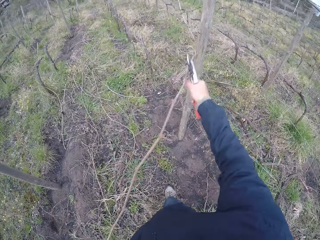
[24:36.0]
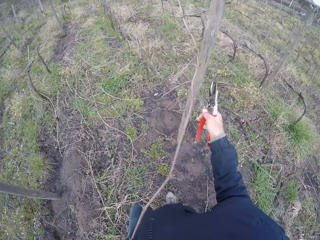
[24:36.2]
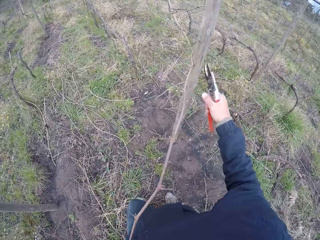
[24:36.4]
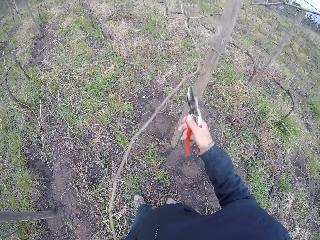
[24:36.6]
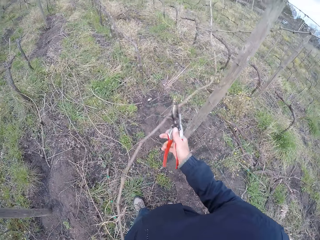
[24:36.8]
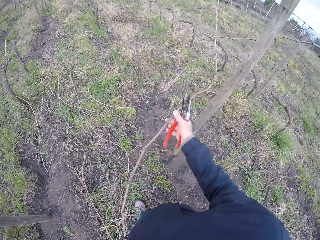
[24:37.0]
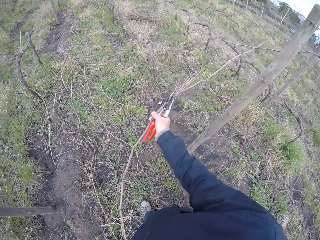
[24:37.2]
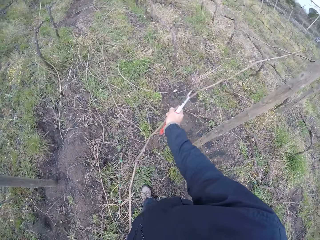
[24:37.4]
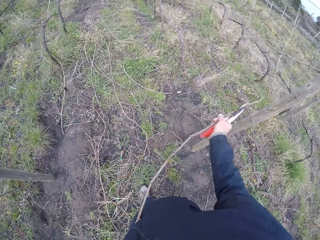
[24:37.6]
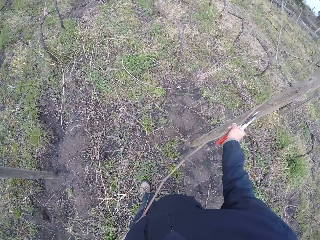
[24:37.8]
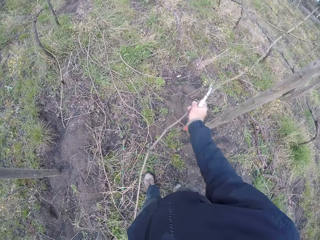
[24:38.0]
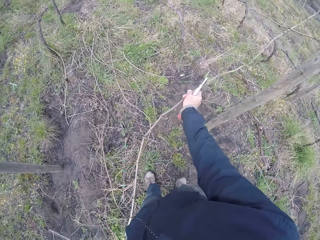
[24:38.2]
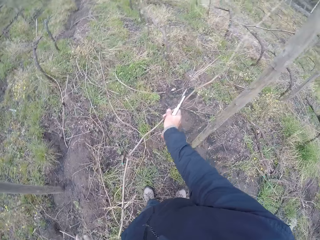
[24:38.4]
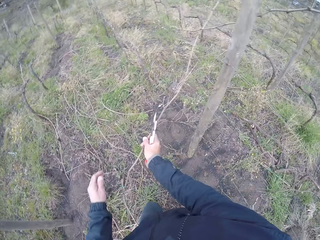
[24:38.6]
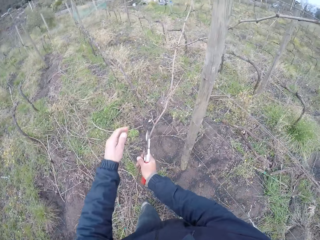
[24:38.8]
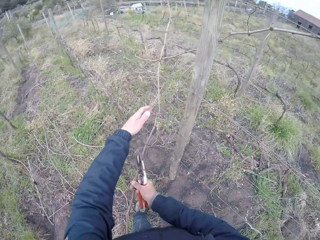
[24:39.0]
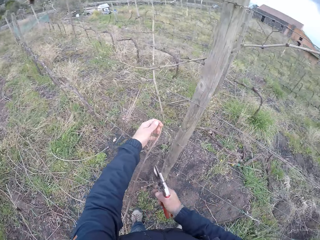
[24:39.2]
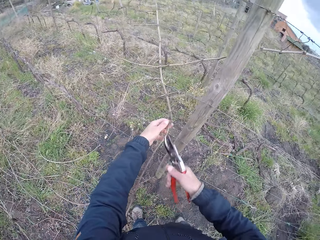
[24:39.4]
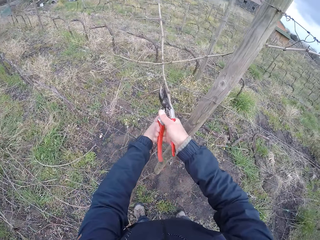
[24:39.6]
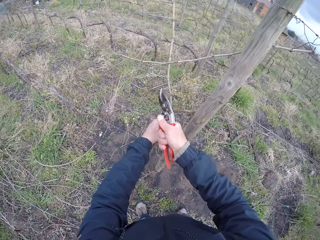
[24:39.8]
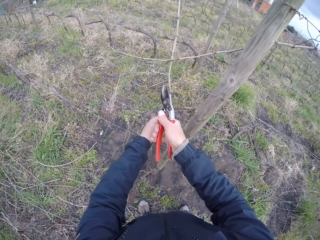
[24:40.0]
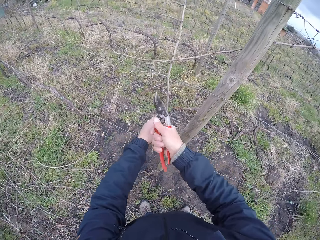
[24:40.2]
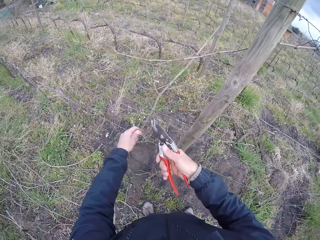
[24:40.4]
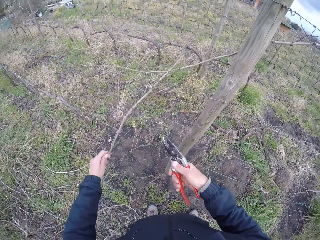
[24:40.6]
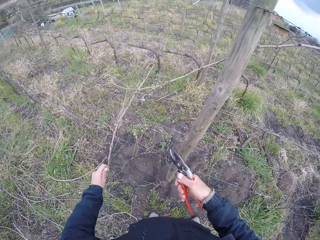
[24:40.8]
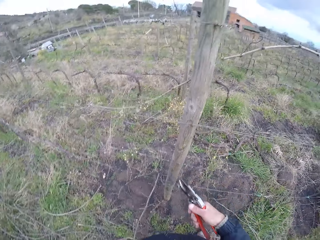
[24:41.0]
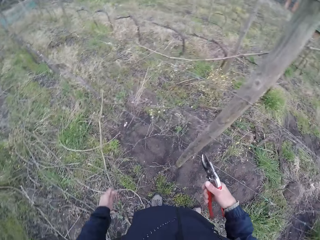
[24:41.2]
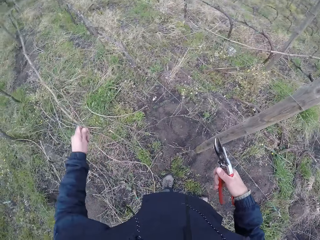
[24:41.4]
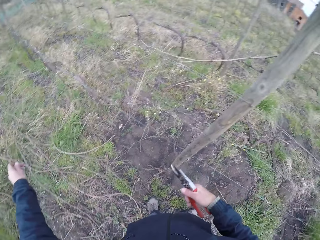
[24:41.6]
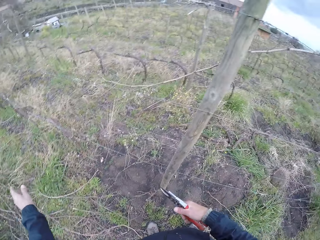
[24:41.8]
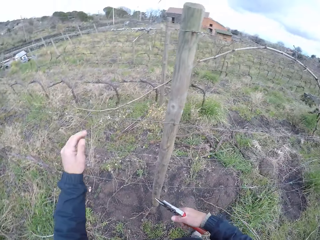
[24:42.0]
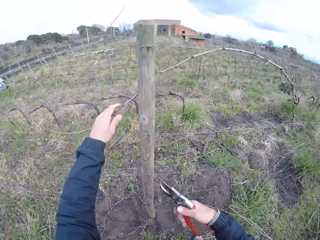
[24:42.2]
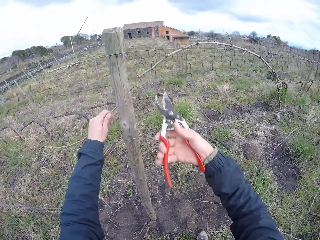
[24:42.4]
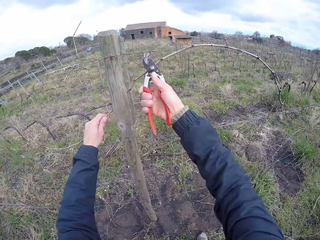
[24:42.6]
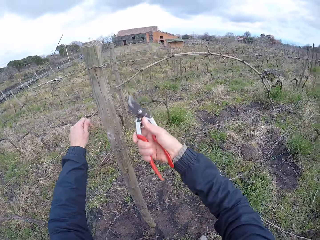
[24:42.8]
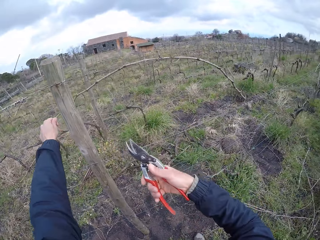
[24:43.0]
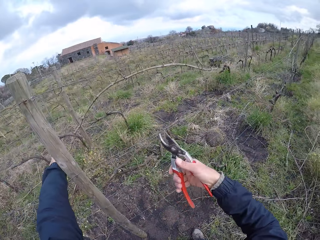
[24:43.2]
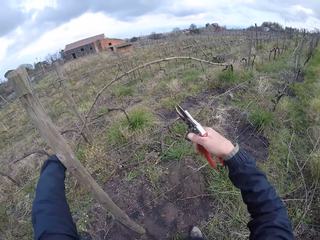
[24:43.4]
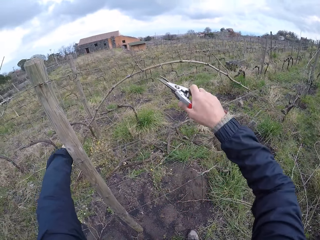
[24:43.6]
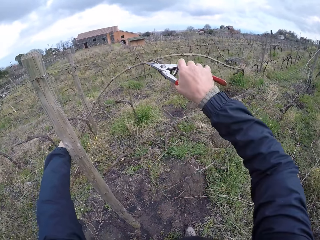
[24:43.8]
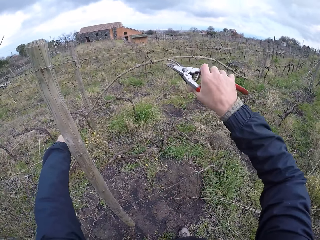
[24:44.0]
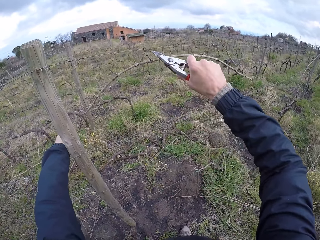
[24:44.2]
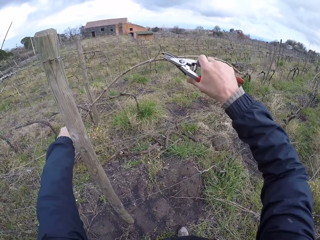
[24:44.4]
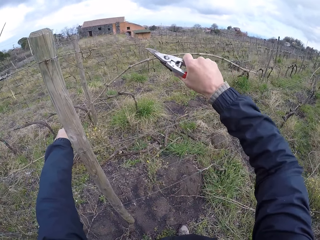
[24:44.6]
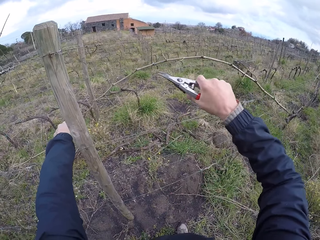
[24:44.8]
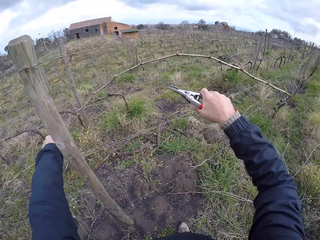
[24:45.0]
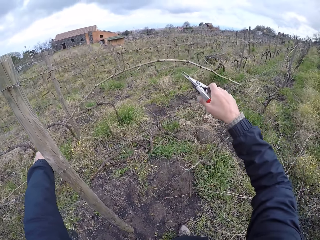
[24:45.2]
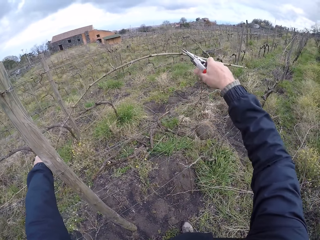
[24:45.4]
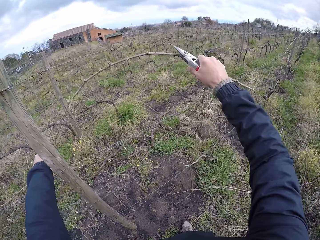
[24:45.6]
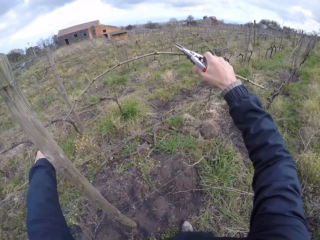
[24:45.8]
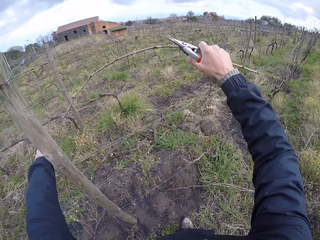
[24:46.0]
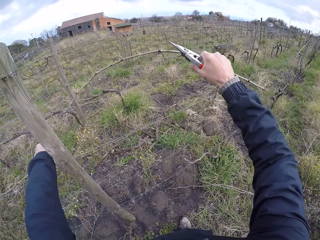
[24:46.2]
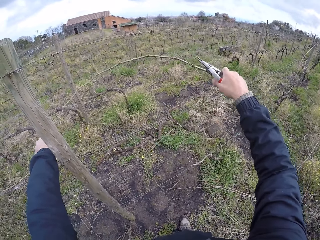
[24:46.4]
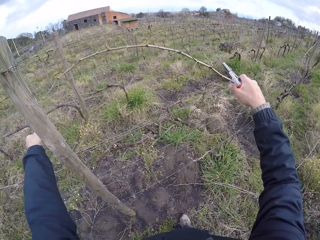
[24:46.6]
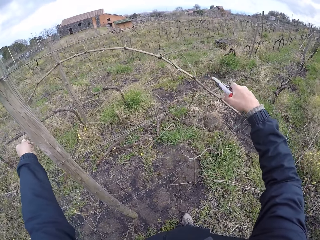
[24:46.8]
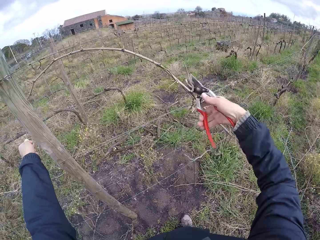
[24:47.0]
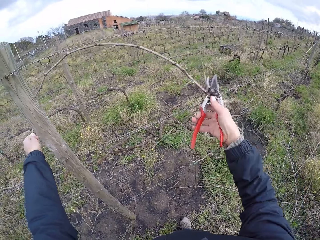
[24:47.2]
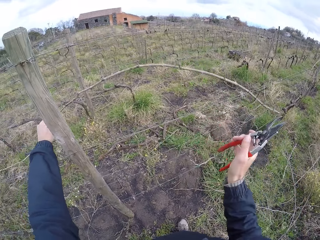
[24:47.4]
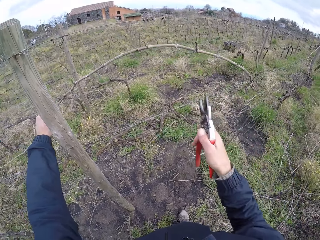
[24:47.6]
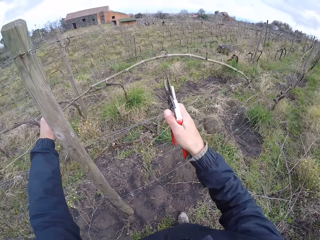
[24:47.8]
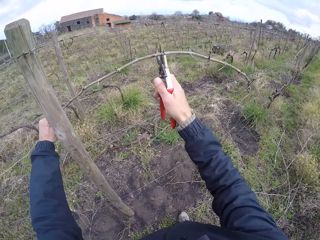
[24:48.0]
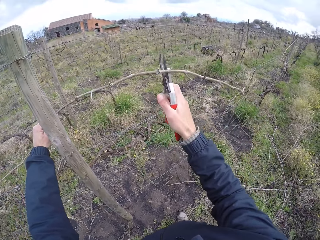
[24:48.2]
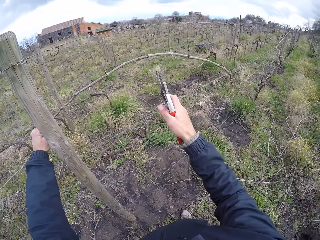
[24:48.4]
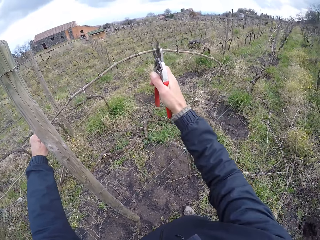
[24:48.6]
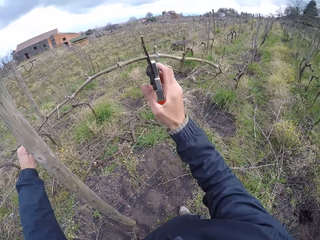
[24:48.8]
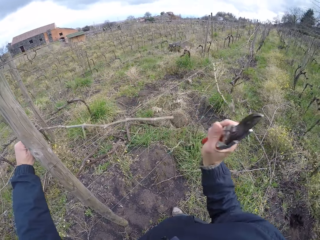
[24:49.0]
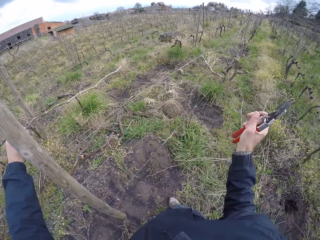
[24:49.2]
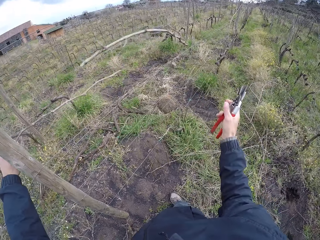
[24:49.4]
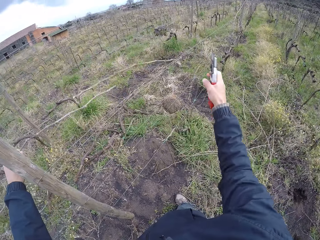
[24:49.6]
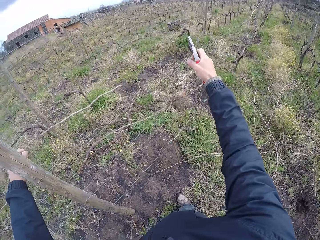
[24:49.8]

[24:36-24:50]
The camera wearer pulls the stick with his right hand. He cuts a stick on the barb wire with the side cutter in his right hand. He pulls the stick from the barb wire with both hands. He holds the stick on the barb wire with his left hand. He cuts the stick on the barb wire with the side cutter in his right hand. He pulls the stick from the barb wire with his left hand. He drops the stick on the ground with his left hand. He holds a stick on the barb wire with his left hand. He cuts some wires from the stick with the side cutter in his right hand. He pulls the stick on the barb wire with his right hand. He cuts the stick on the barb wire with the side cutter in his right hand.

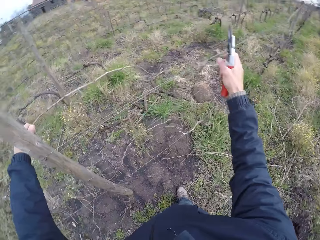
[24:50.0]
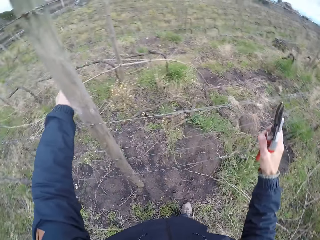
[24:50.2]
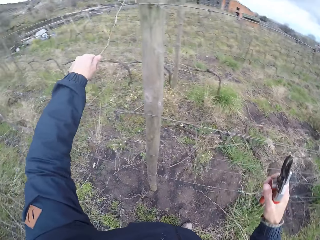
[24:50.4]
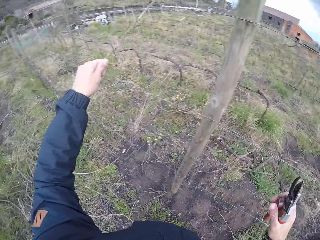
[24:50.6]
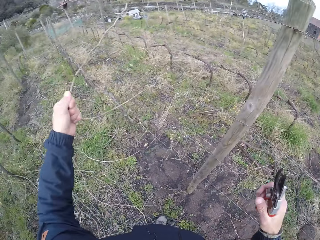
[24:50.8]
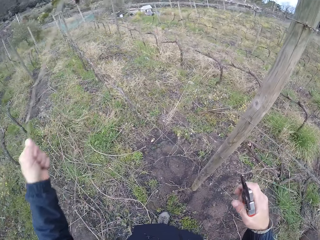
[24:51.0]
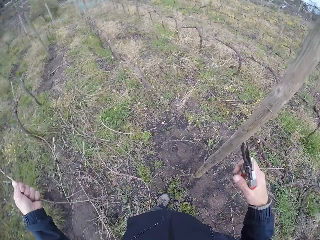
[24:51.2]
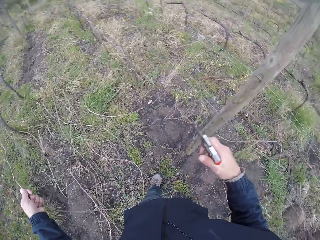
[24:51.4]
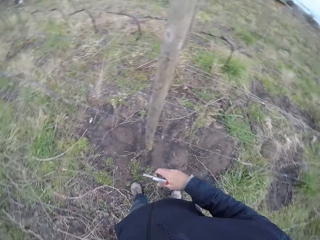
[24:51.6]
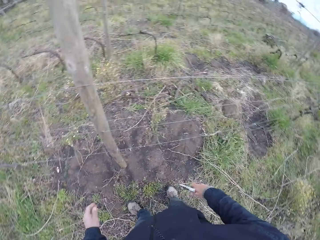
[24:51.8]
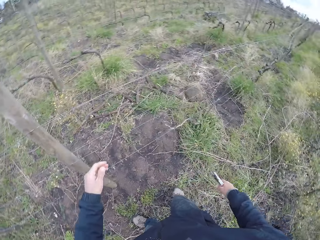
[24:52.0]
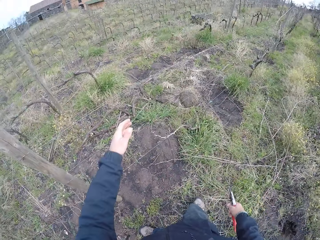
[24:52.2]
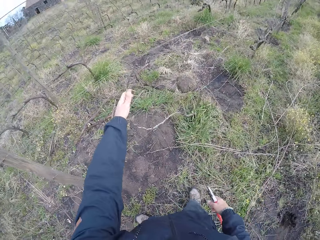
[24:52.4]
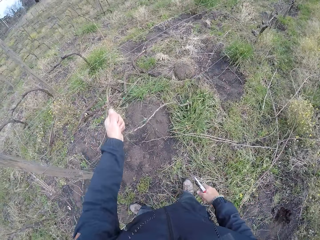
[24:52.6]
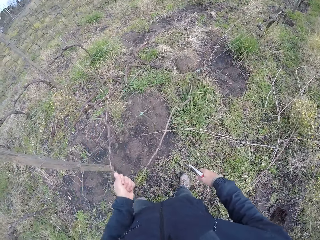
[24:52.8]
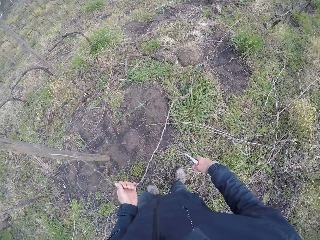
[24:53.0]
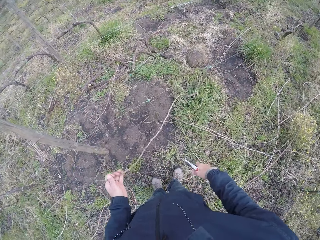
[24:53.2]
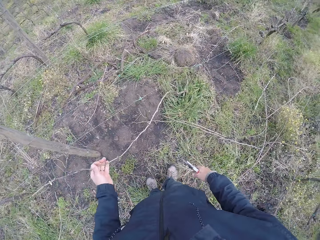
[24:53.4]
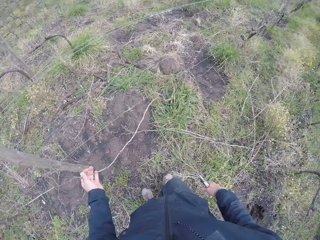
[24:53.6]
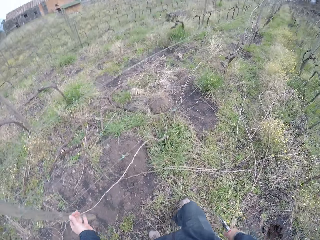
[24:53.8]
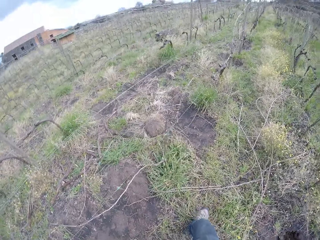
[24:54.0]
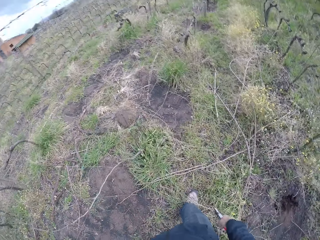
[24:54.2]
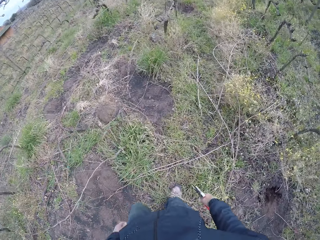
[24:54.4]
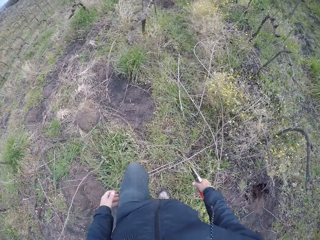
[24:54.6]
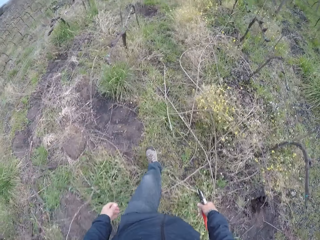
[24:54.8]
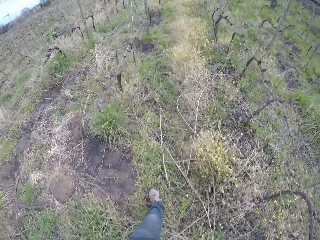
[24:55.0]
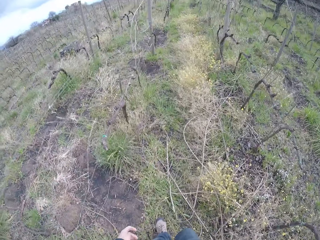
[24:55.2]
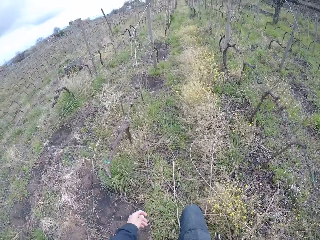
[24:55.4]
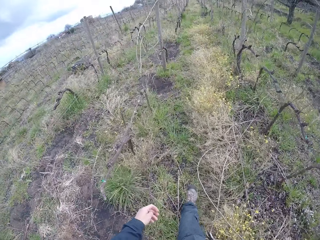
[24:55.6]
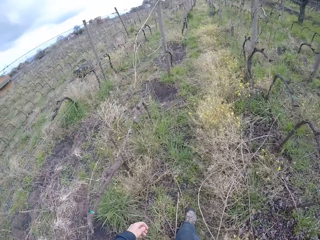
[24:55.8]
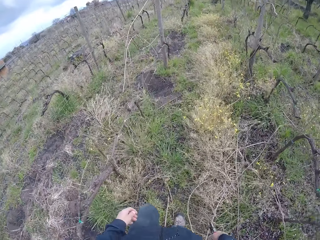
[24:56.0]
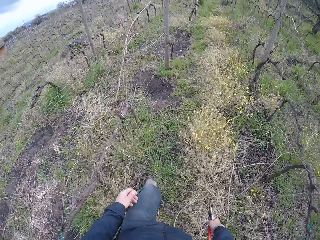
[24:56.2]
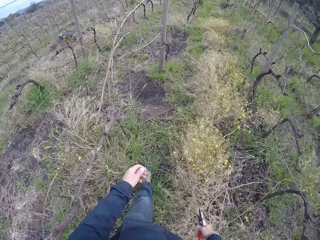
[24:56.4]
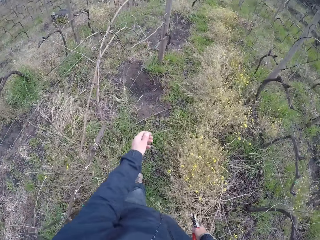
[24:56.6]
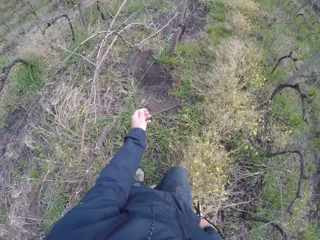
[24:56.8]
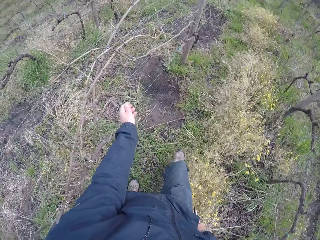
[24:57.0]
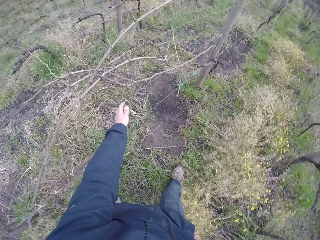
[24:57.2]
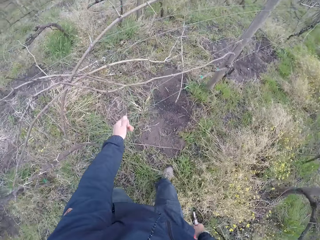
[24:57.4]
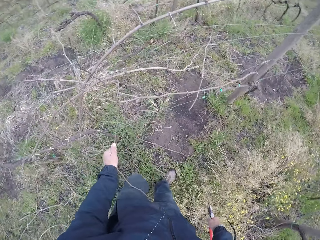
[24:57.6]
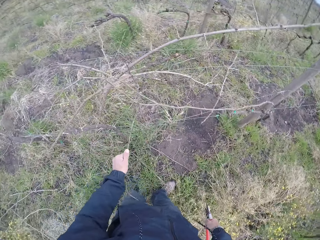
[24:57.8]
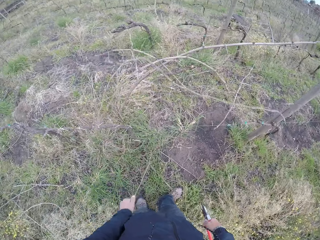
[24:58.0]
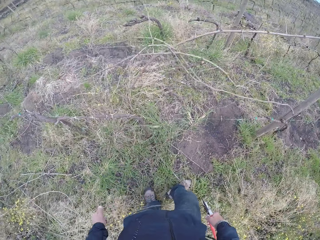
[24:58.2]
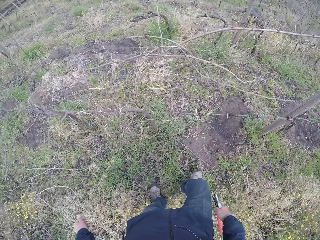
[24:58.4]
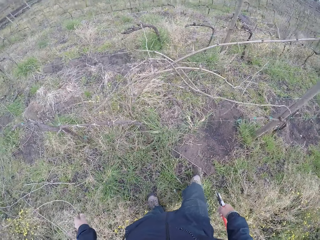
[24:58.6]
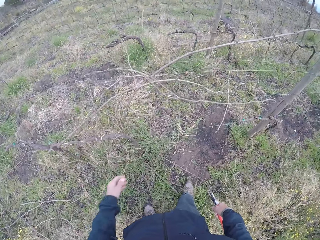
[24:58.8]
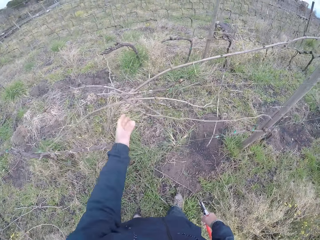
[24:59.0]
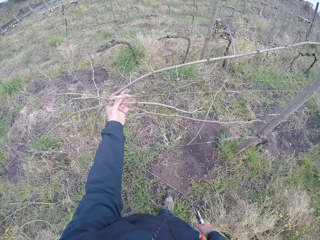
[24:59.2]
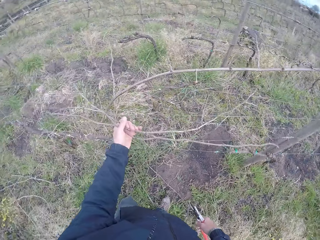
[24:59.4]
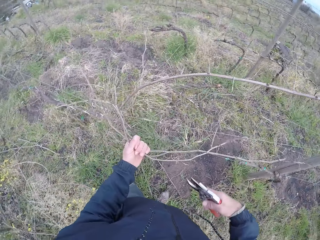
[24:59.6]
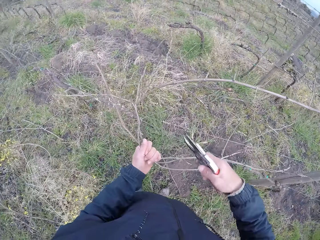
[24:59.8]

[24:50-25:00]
The camera wearer pulls the stick from the barb wire with his left hand. He drops the stick on the ground with his left hand. He pulls a stick from the ground with his left hand. He pulls a stick from the barb wire with his left hand. He drops the stick on the ground with his left hand. He pulls some sticks from the barb wire with his left hand.
